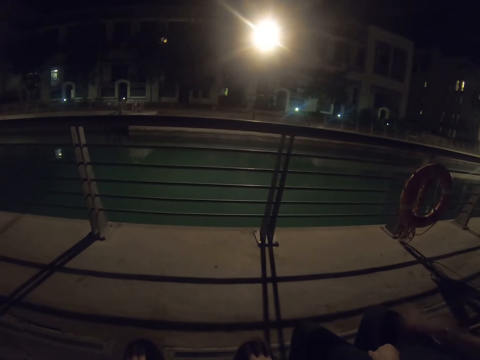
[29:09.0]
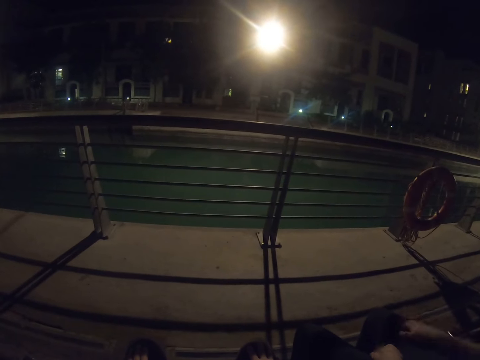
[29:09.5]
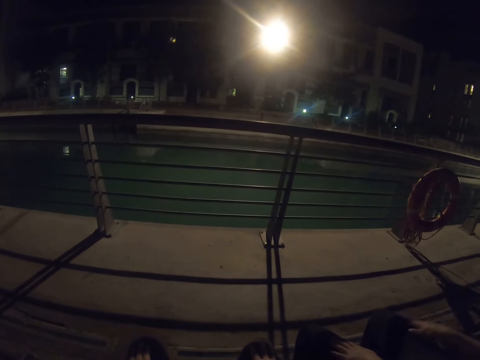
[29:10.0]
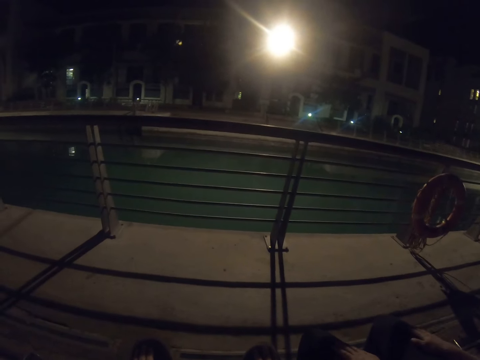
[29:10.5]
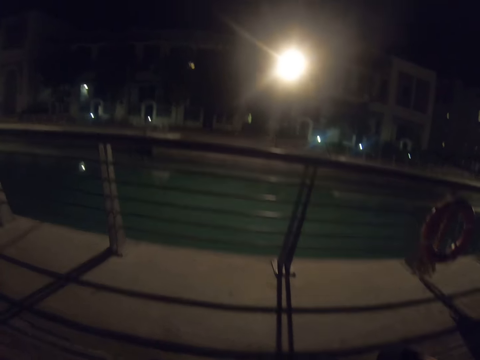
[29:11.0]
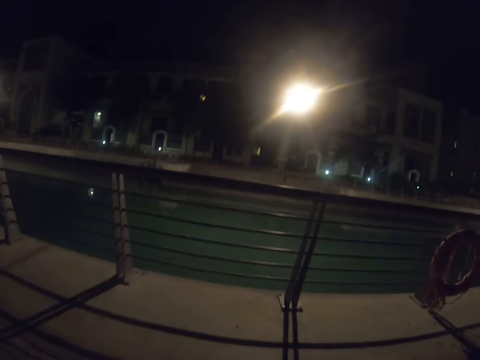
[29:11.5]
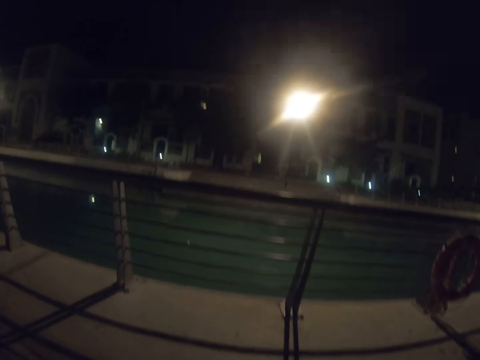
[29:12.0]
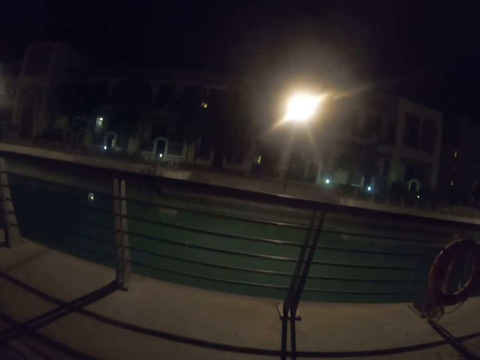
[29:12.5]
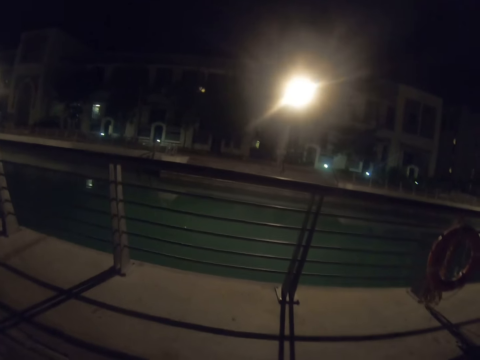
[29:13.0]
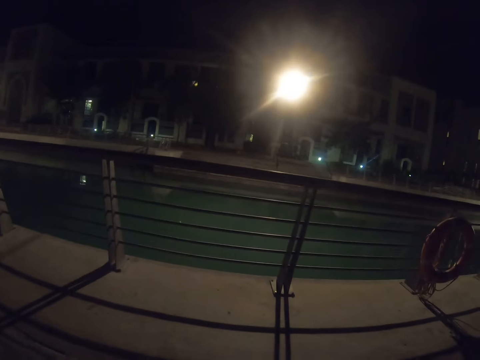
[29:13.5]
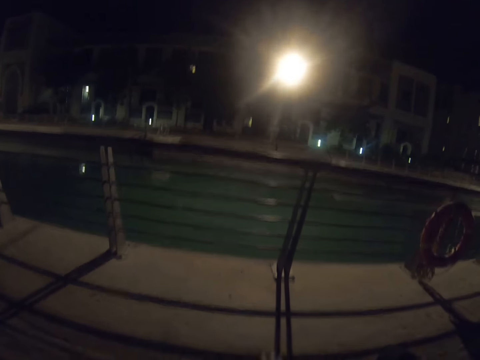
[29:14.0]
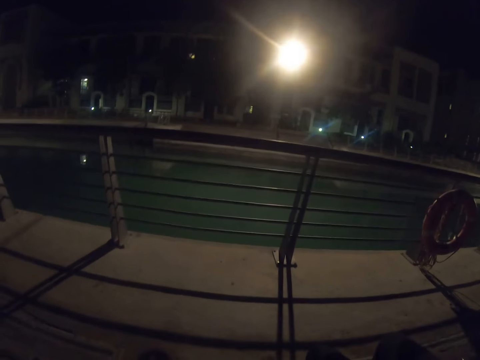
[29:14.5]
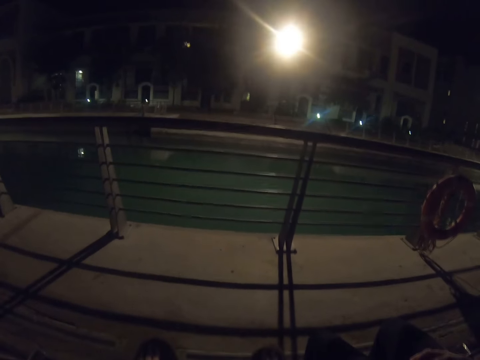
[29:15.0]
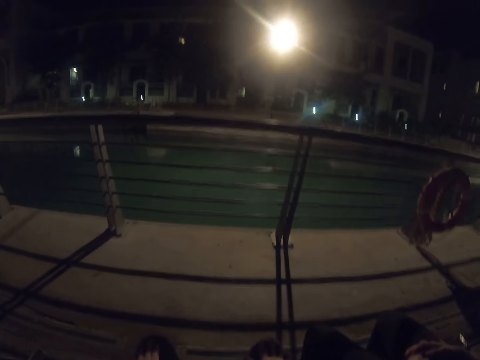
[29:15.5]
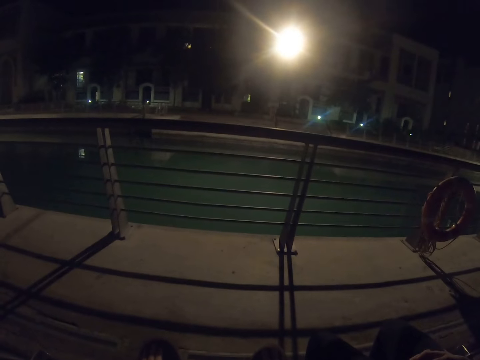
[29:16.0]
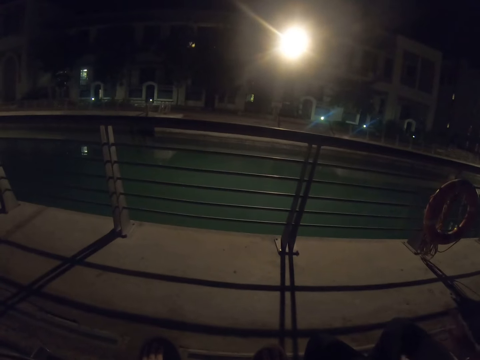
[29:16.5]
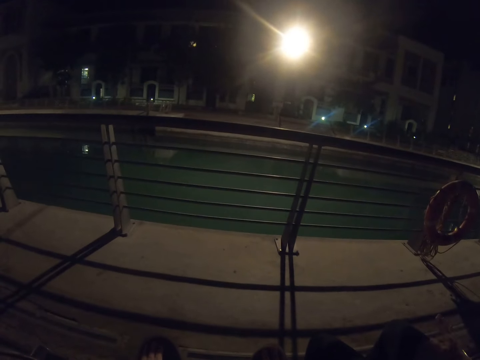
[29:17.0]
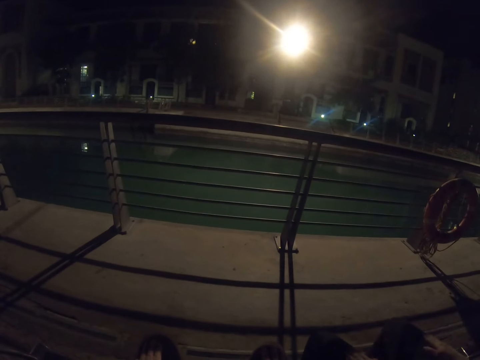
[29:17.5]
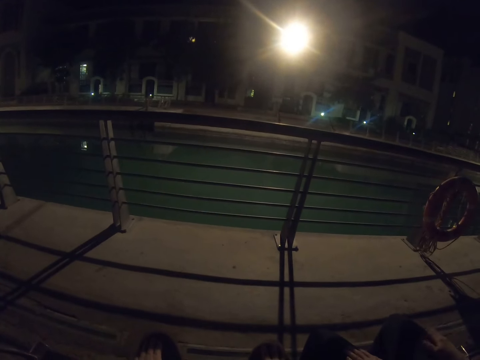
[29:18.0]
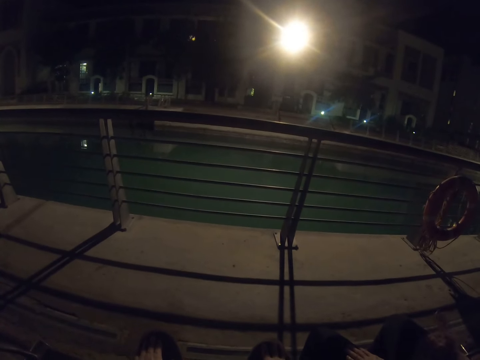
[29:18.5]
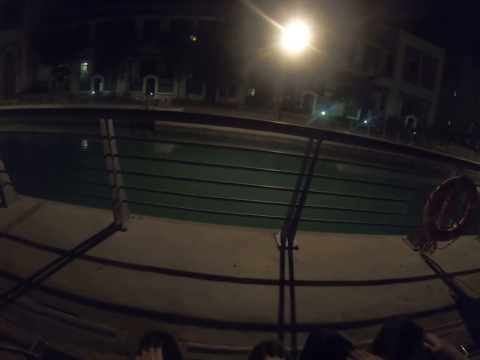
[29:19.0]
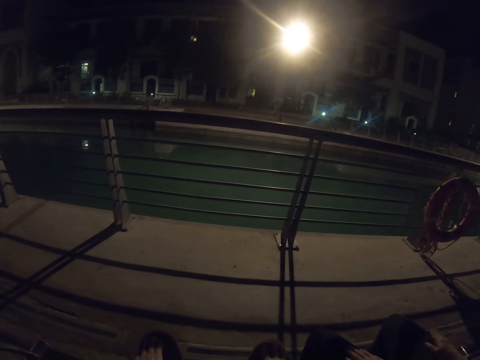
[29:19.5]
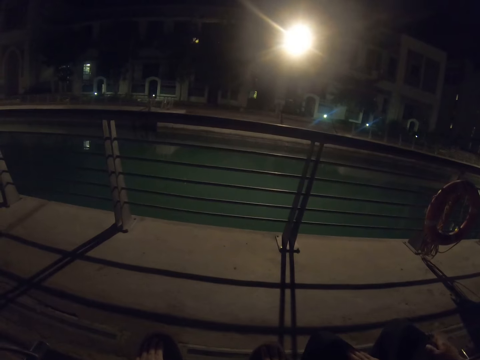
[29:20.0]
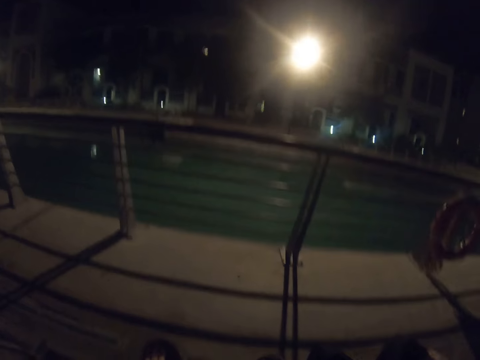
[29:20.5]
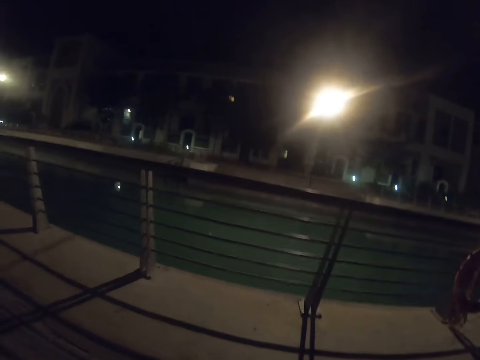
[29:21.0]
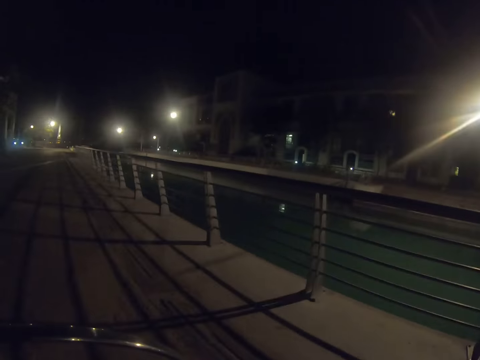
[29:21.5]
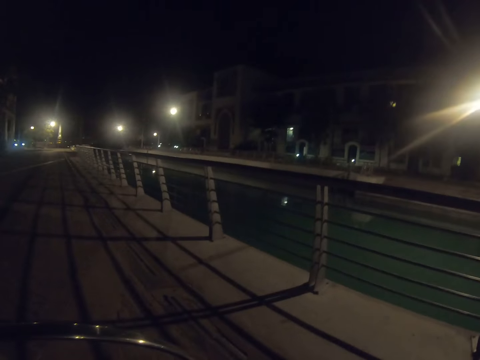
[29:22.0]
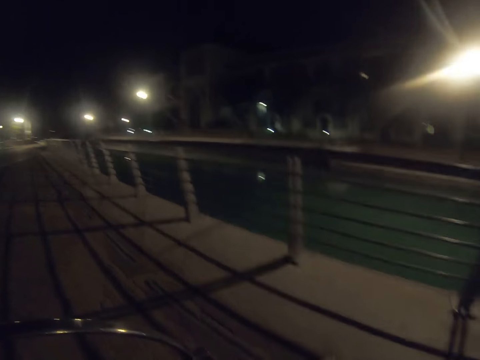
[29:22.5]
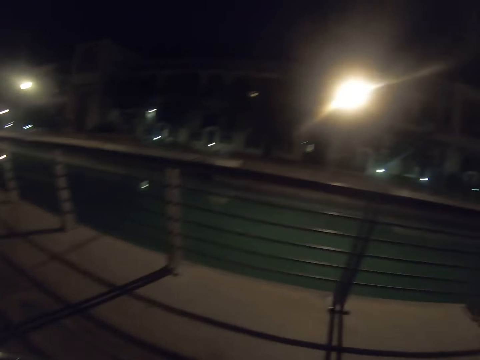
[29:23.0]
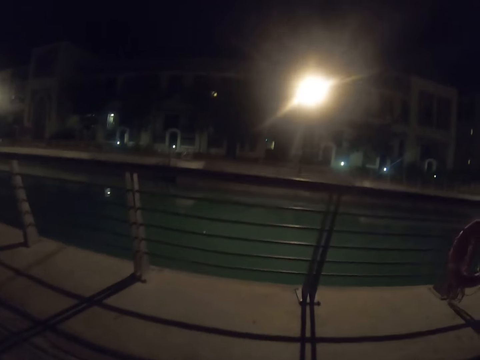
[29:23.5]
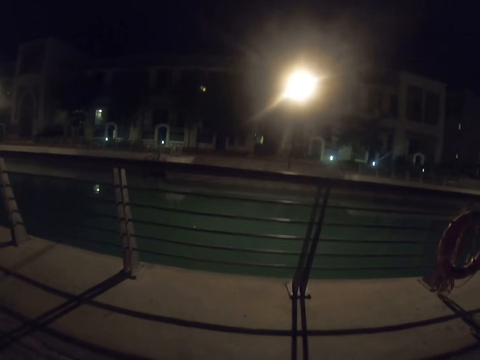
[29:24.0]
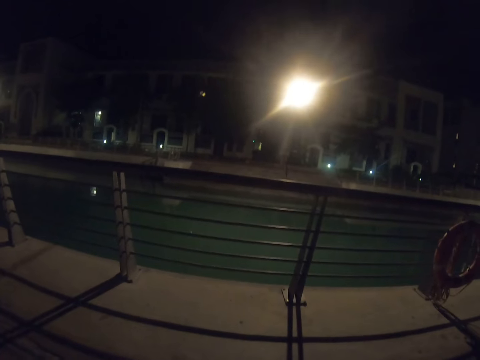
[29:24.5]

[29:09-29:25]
A woman taps her thighs with her hands. The woman places her hands on the thigh. The camera wearer looks around the town. The woman taps her thighs with her hands. The camera wearer looks around the town.

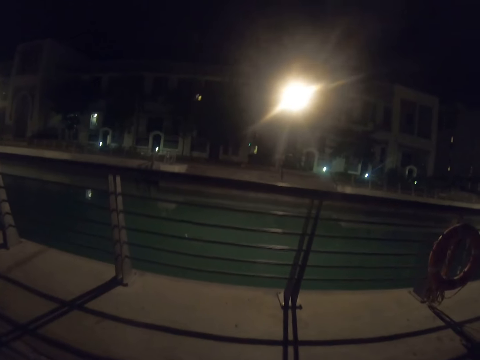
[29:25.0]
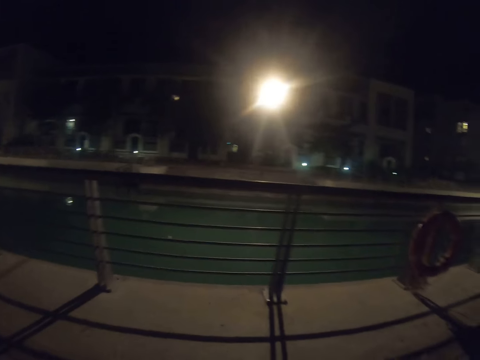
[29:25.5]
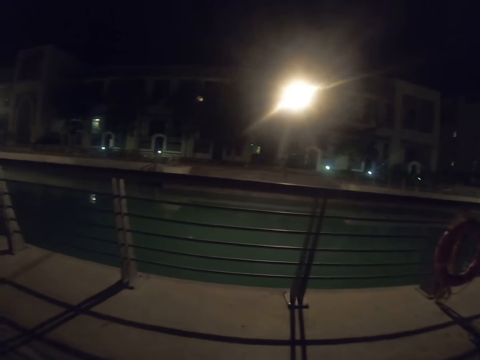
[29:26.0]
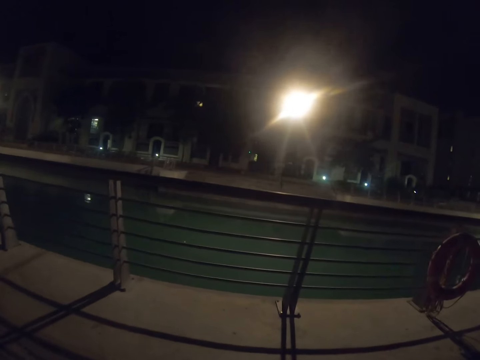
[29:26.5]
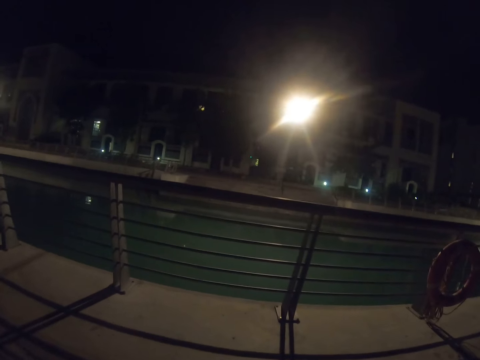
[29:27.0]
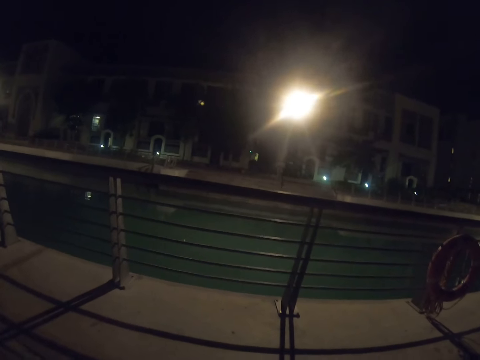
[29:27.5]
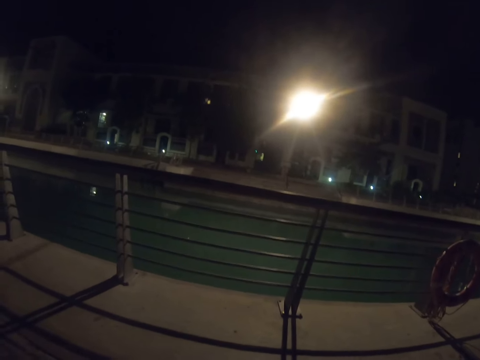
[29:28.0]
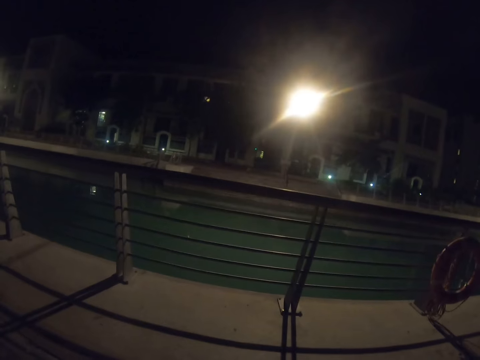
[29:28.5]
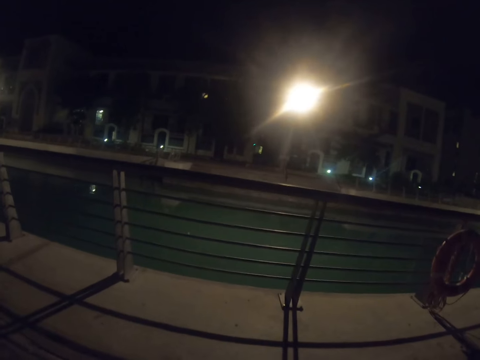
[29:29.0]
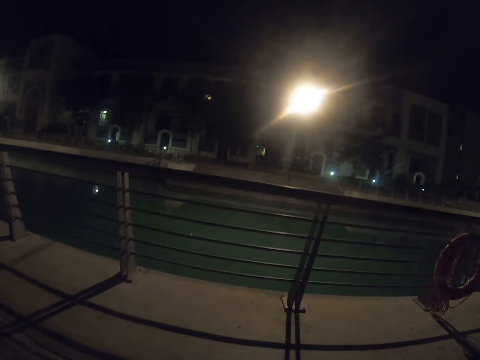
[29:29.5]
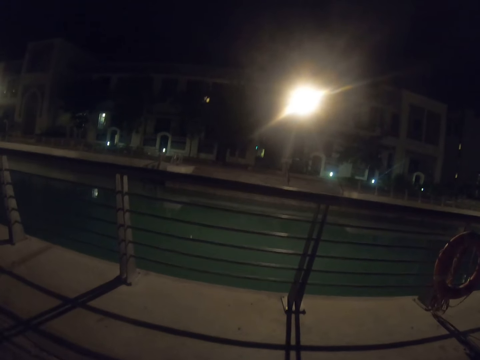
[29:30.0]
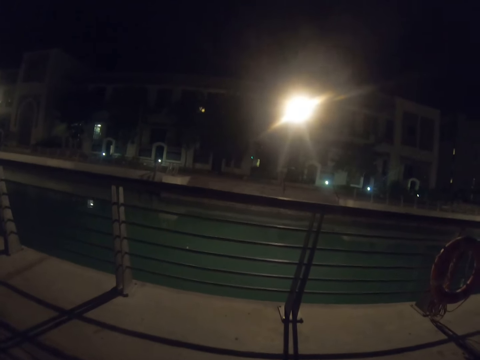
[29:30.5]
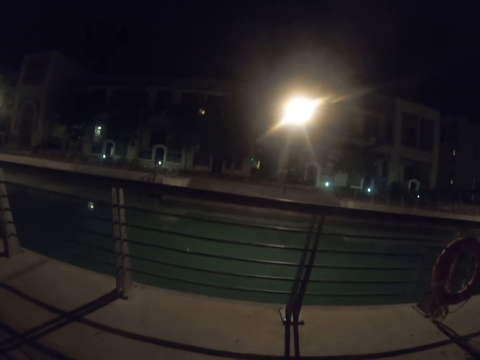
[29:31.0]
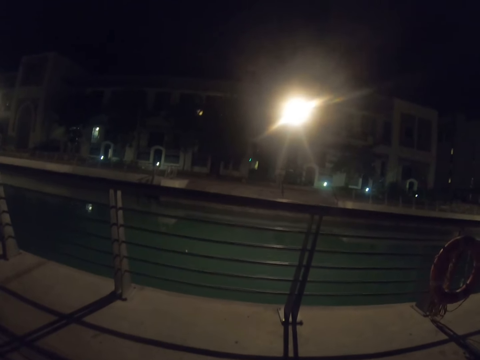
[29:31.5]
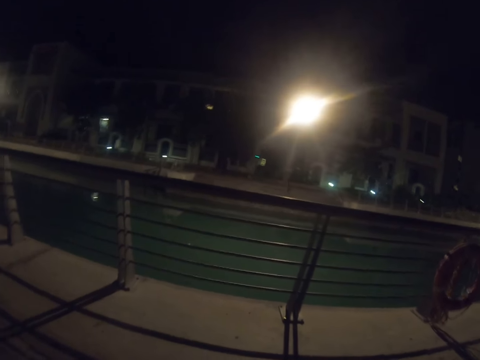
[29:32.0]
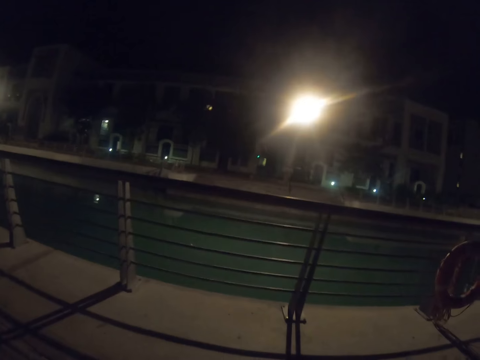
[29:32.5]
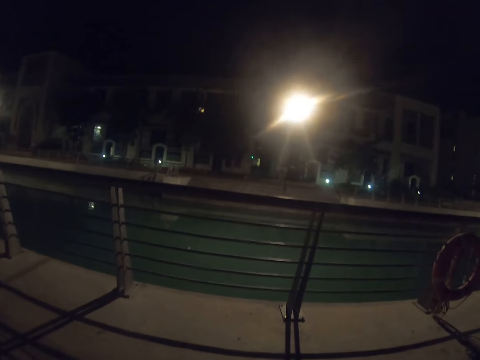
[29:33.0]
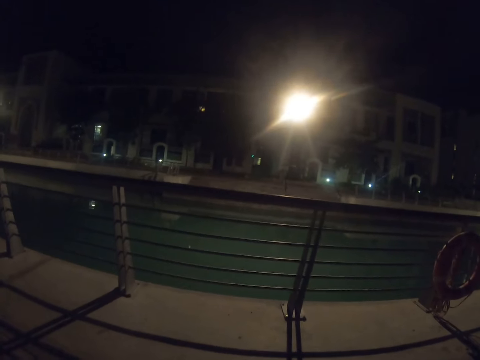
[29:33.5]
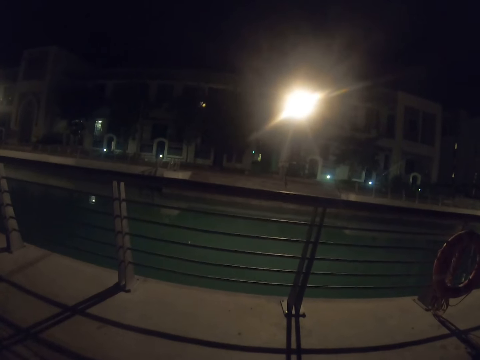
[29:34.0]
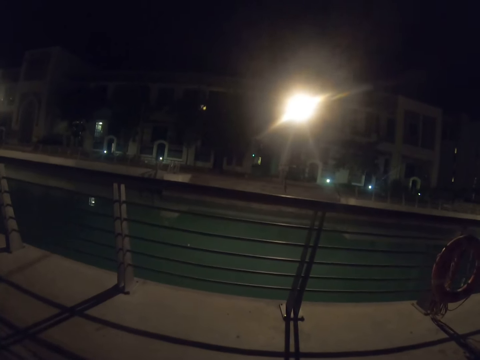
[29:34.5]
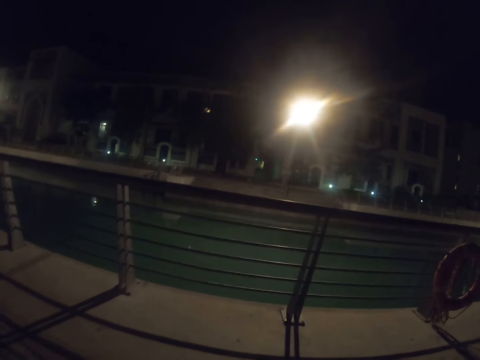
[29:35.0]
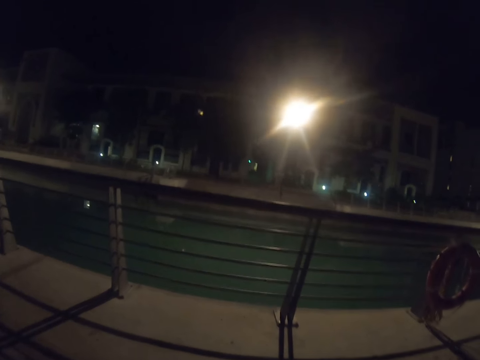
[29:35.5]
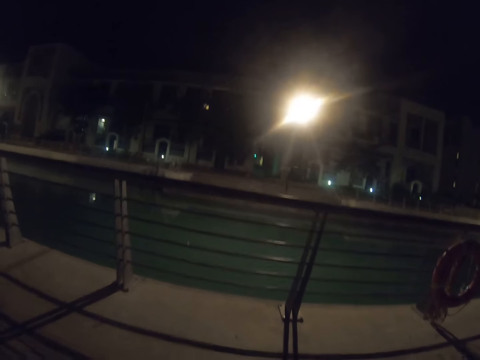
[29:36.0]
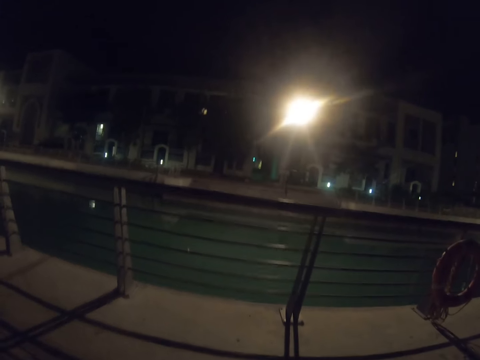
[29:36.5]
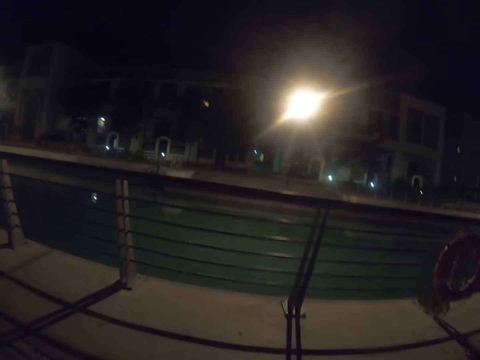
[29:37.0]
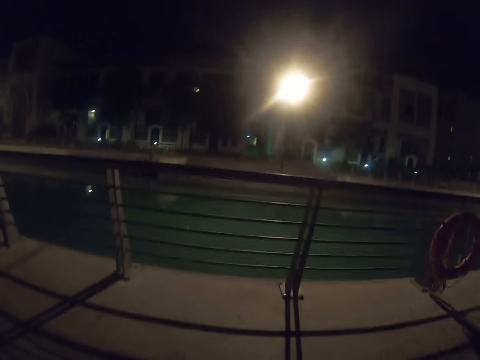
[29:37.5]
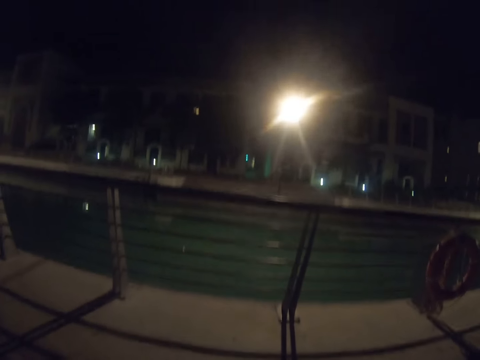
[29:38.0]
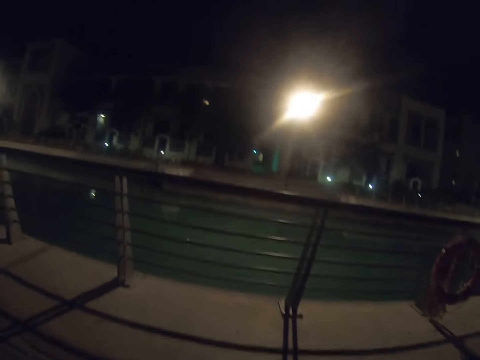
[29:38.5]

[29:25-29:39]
The camera wearer looks at the pool.
